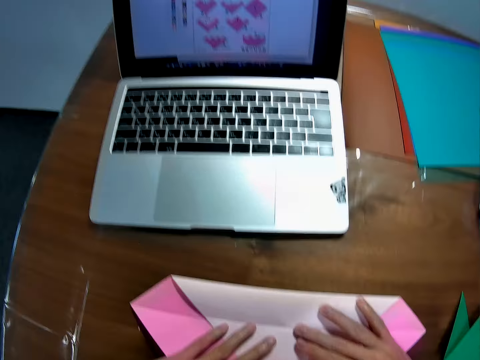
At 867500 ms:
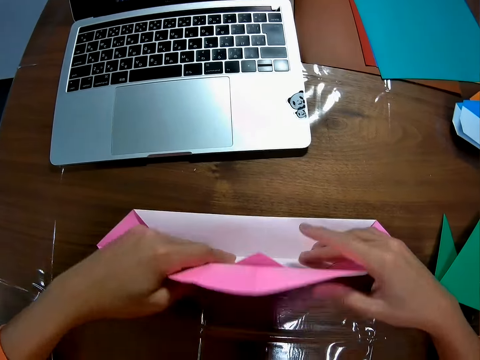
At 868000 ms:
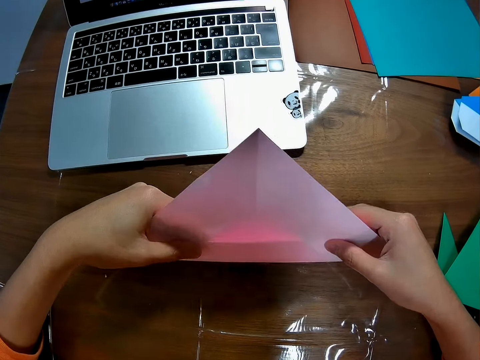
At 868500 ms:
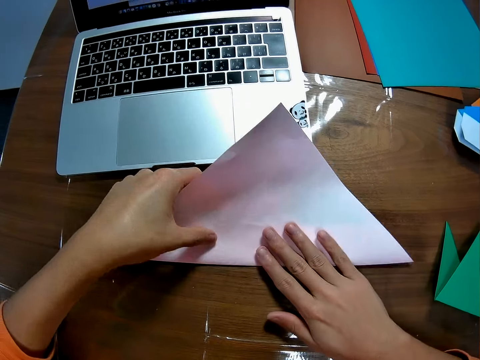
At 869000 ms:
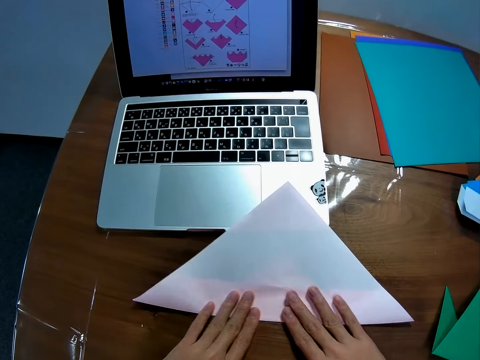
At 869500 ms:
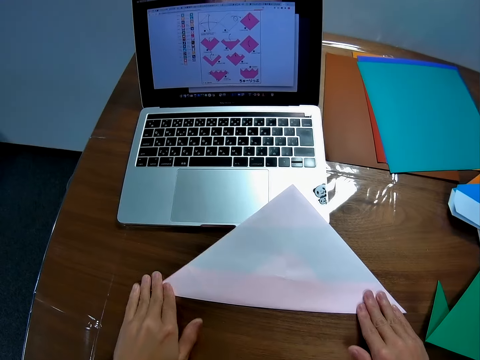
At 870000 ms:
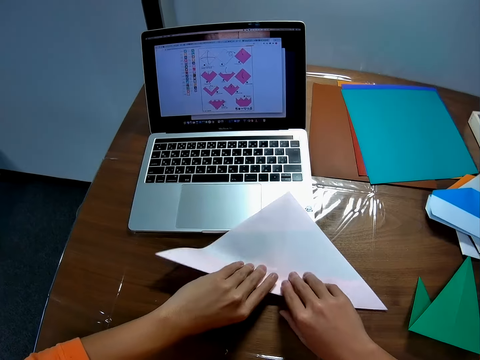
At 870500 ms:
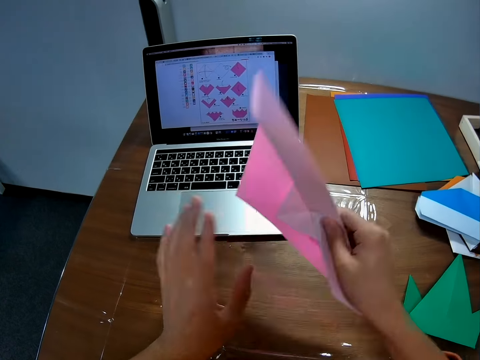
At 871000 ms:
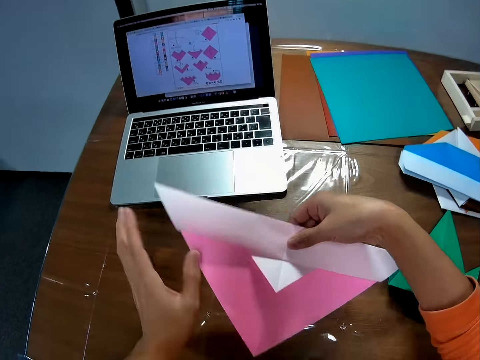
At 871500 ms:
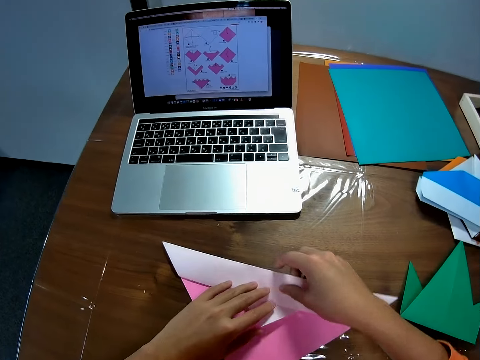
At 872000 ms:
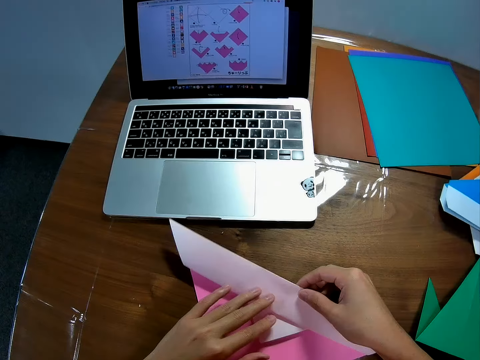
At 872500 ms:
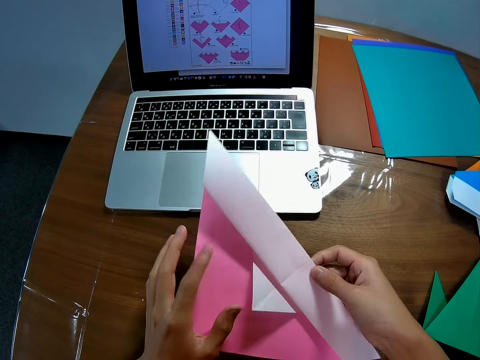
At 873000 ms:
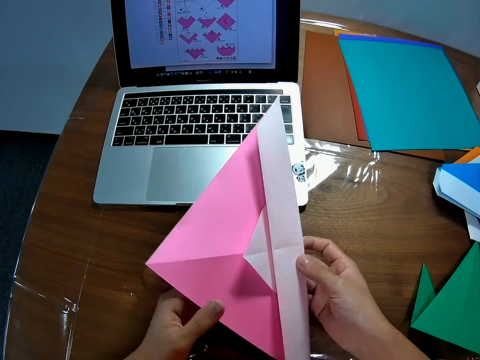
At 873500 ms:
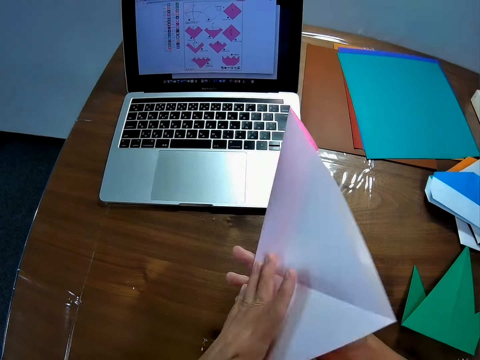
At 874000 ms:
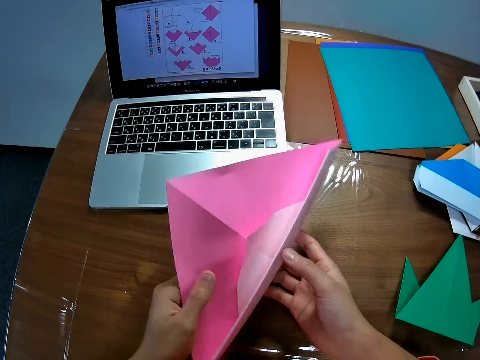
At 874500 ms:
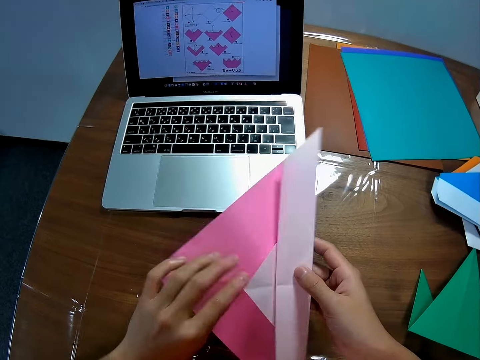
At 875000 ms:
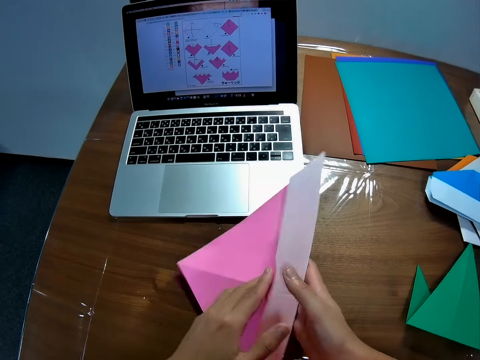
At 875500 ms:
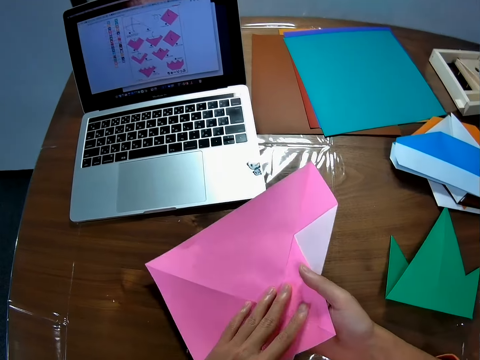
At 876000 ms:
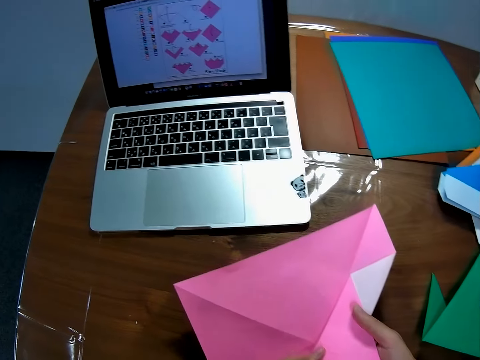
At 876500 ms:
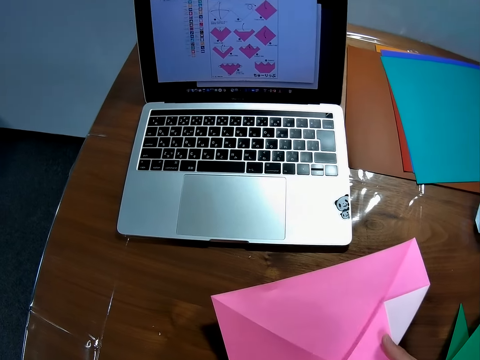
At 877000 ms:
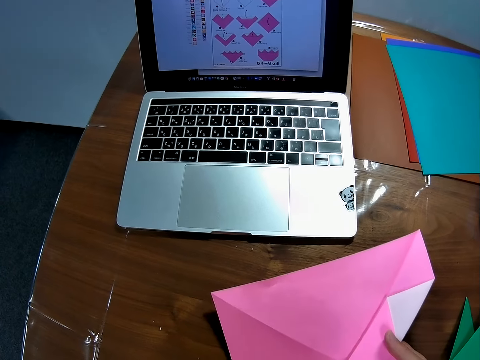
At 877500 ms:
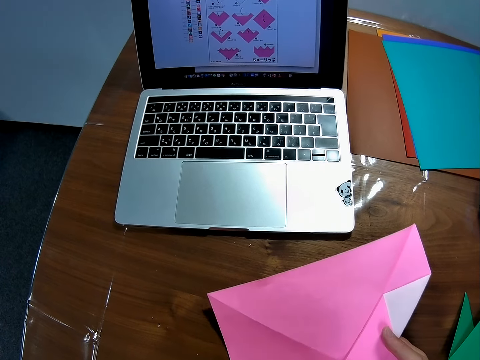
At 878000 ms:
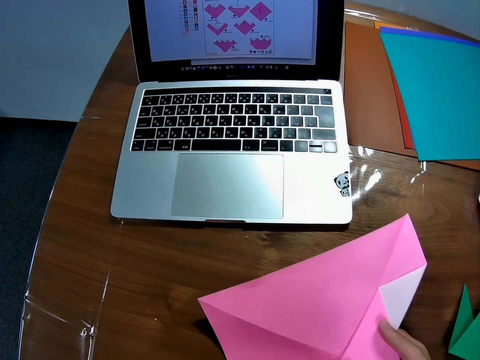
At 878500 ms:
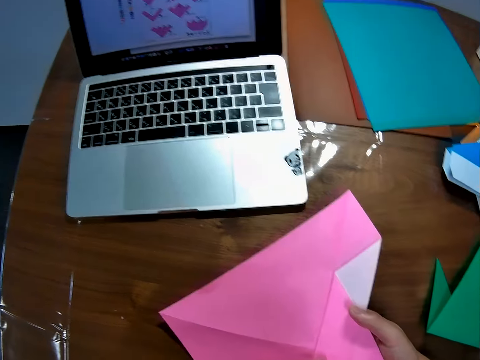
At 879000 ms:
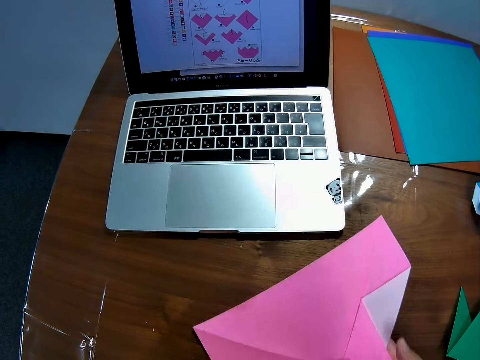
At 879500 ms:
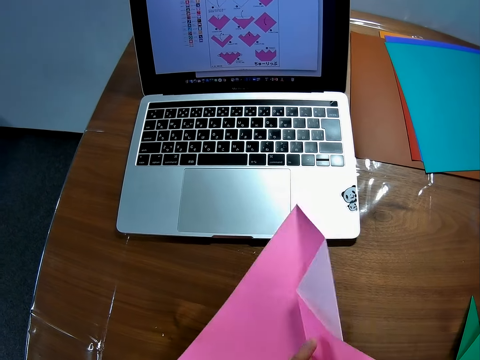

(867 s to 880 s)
The camera wearer folds the paper. He inspects the pink paper with his hands. He flips the kraft paper.

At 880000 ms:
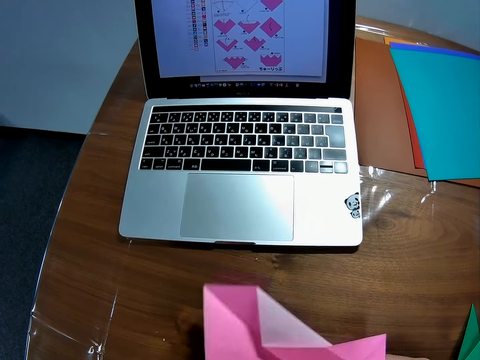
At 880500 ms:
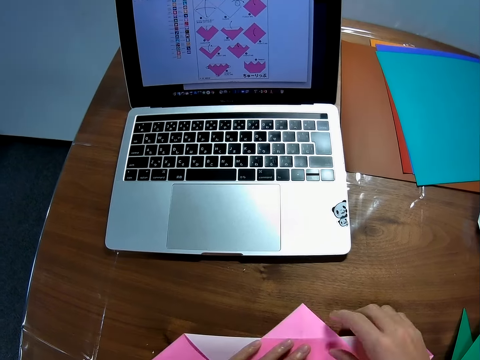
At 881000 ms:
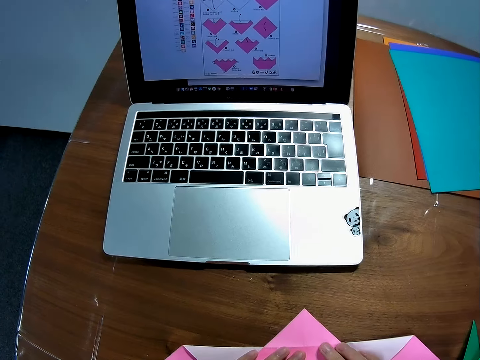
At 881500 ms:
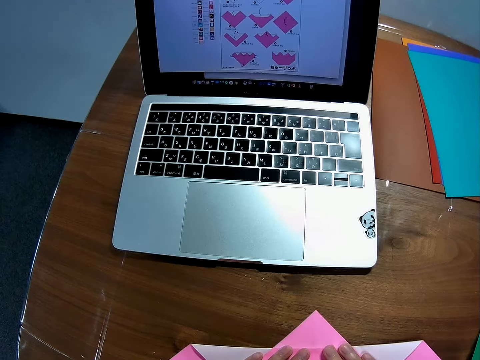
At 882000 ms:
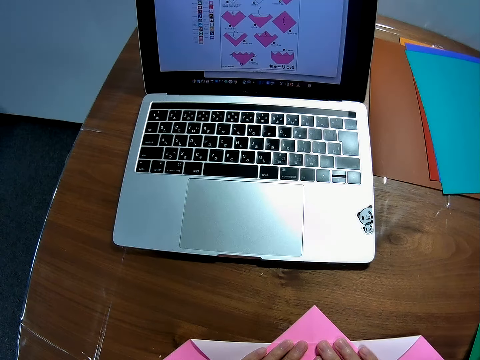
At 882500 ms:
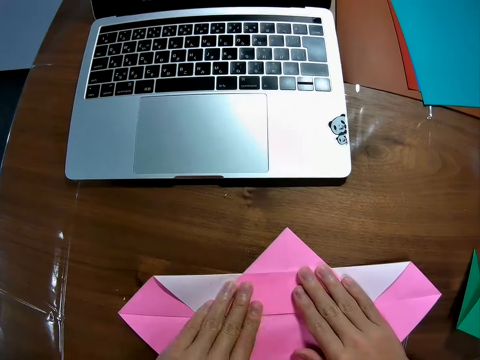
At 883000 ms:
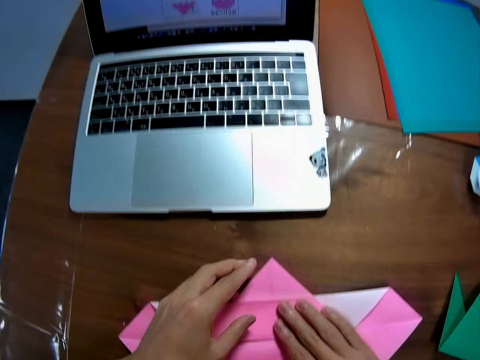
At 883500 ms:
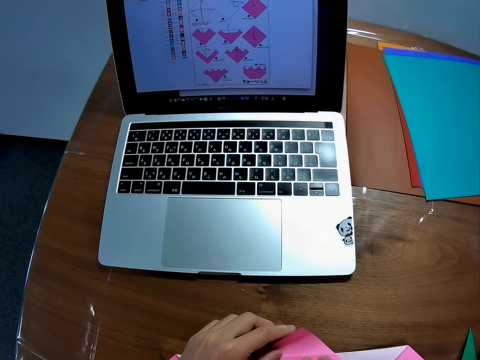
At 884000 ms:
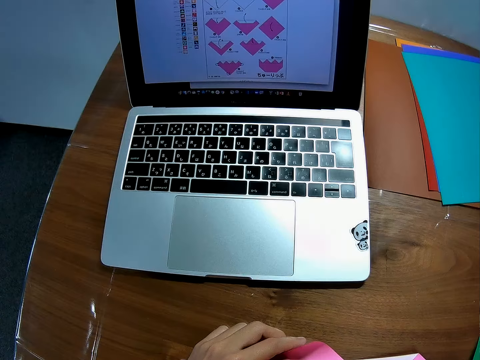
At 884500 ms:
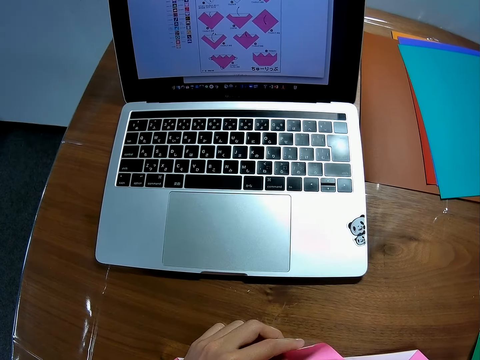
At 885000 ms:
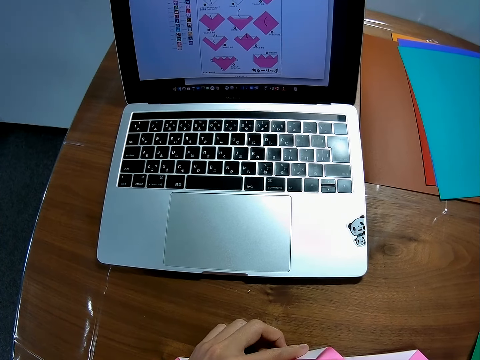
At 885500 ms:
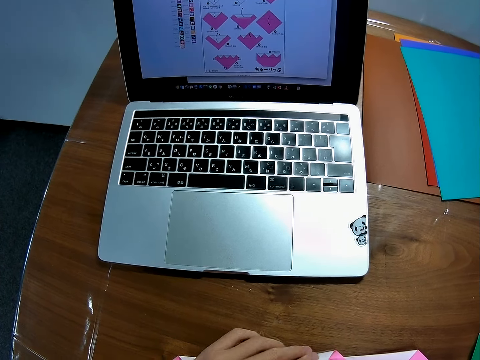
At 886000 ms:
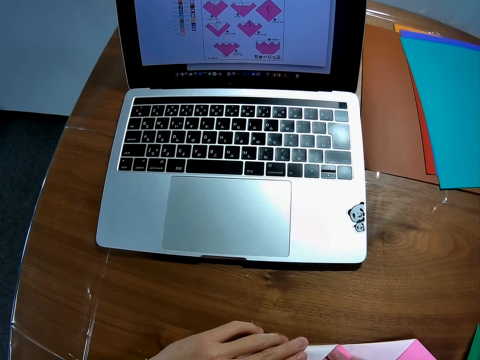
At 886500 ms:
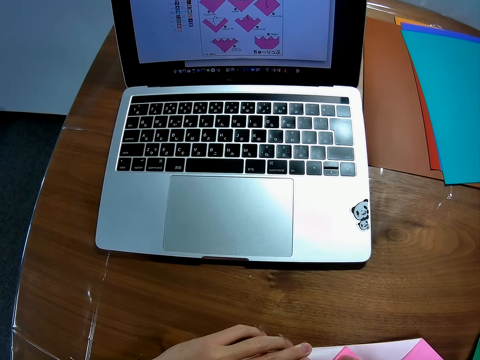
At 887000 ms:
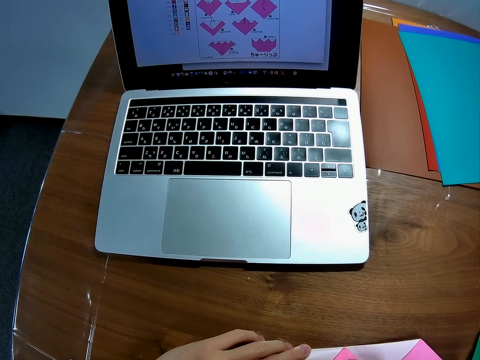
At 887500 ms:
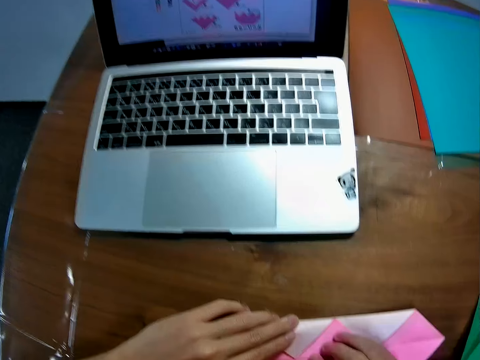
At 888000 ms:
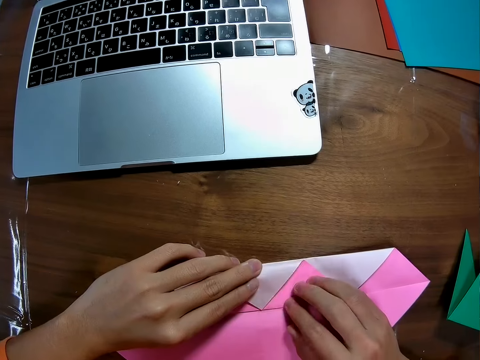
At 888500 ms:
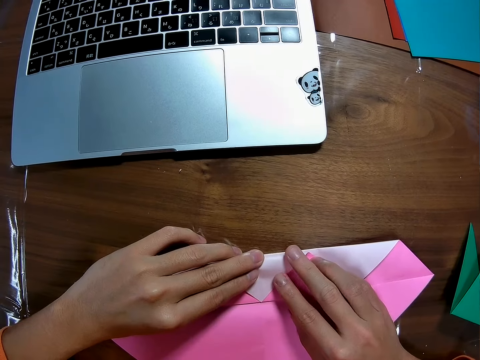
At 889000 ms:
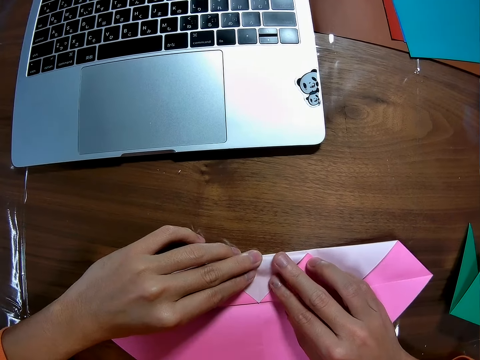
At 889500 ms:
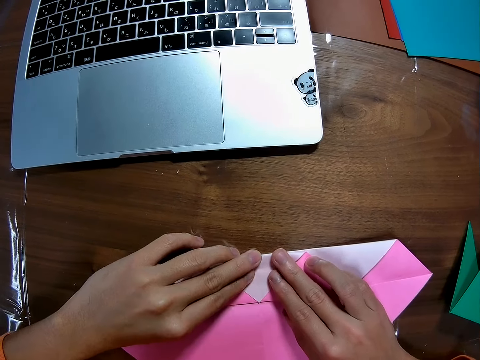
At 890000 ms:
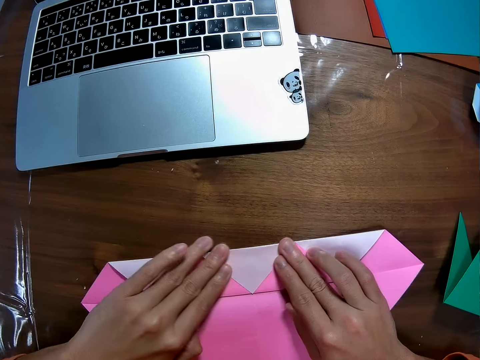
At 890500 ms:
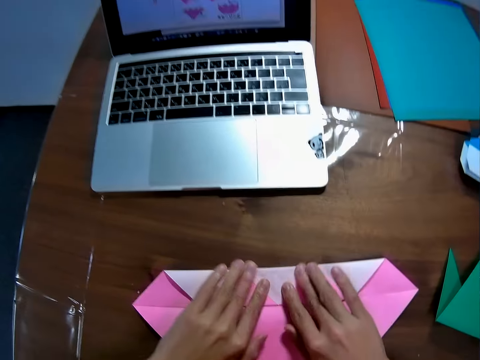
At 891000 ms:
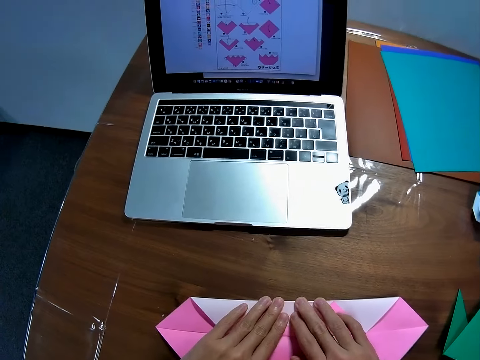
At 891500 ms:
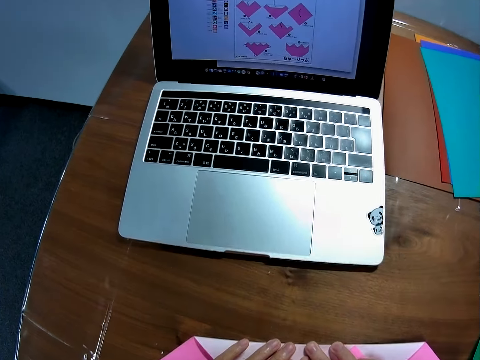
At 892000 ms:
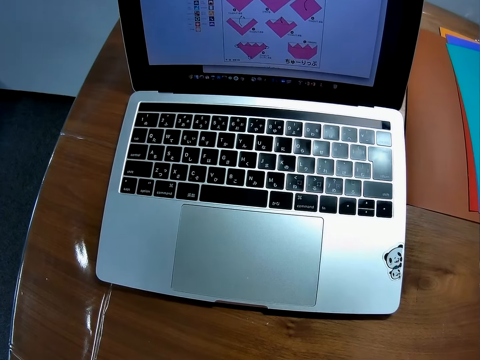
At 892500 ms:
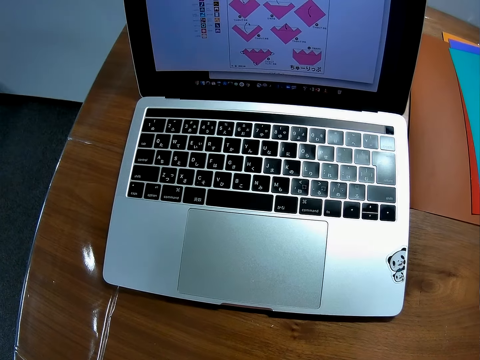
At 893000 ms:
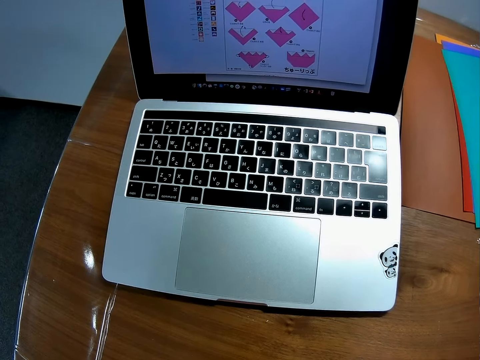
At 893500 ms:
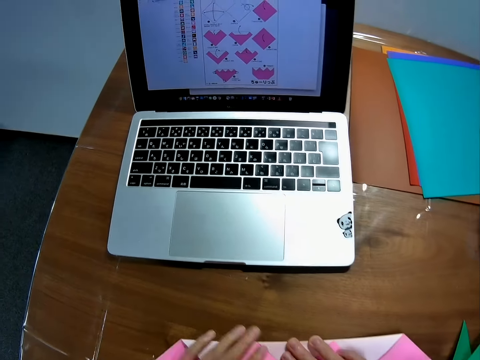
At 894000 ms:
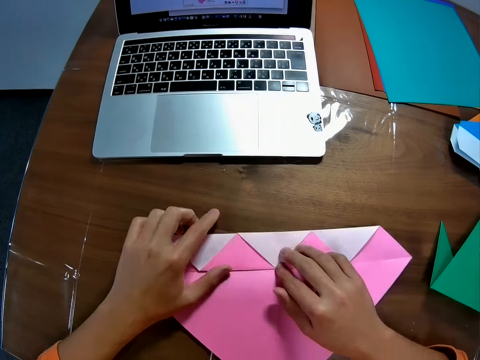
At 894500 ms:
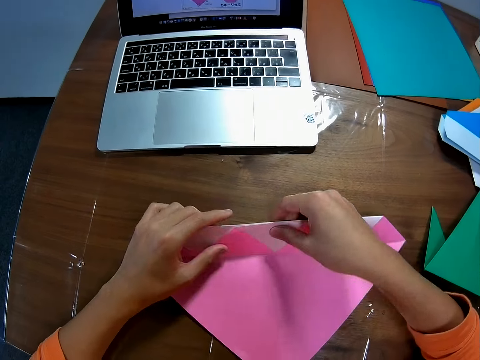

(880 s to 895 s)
The camera wearer puts the paper on the table with his hands. He folds the pink paper with his hands.
